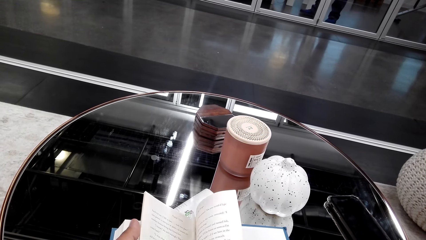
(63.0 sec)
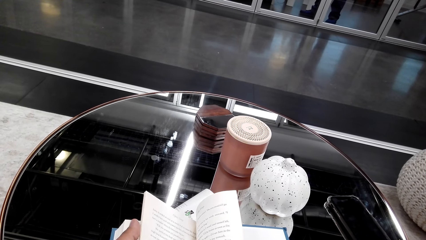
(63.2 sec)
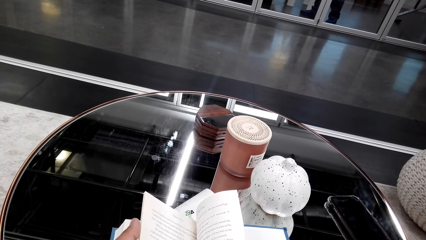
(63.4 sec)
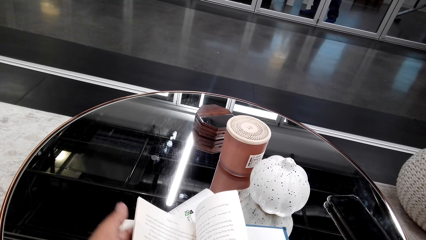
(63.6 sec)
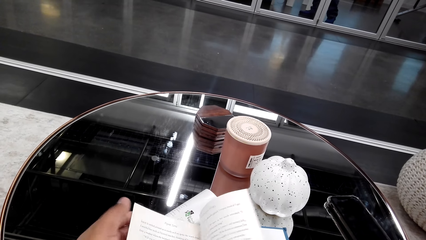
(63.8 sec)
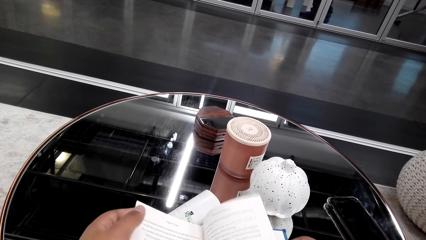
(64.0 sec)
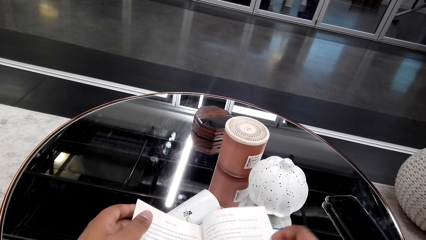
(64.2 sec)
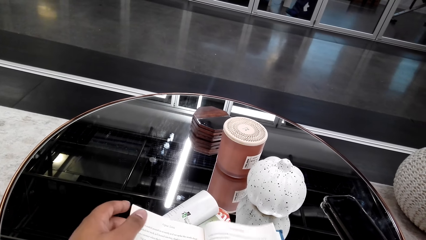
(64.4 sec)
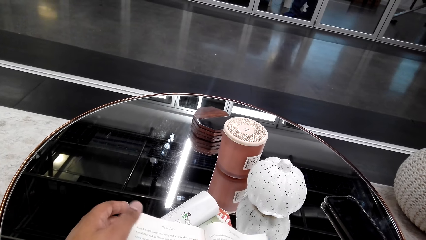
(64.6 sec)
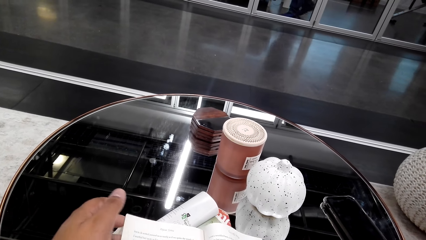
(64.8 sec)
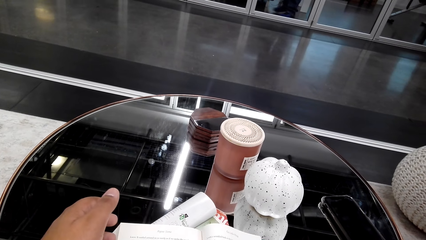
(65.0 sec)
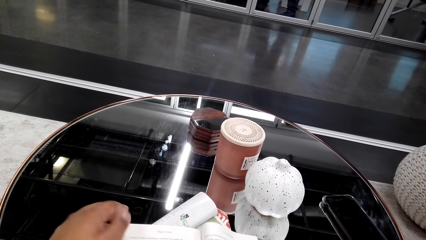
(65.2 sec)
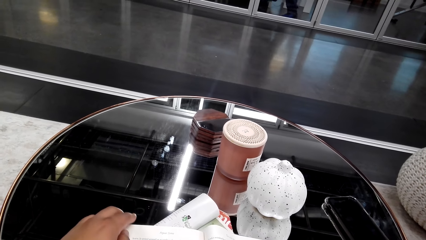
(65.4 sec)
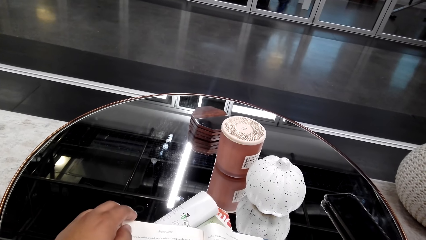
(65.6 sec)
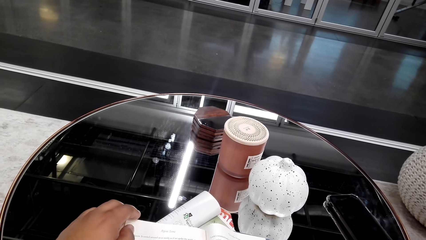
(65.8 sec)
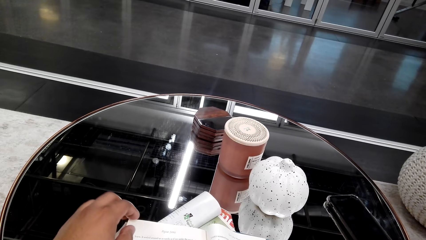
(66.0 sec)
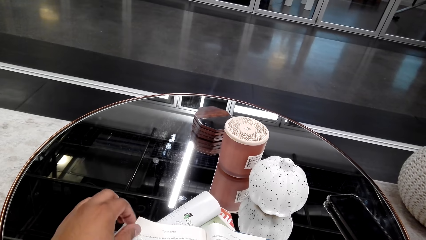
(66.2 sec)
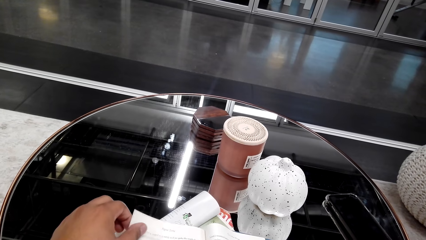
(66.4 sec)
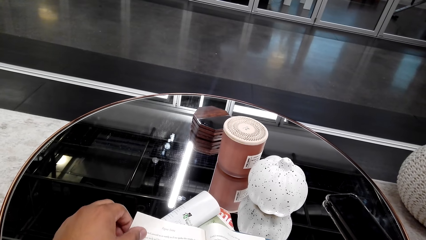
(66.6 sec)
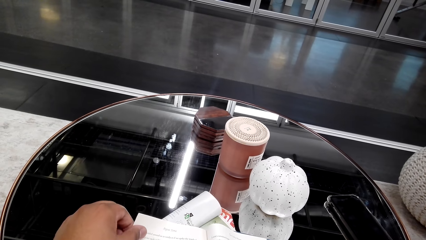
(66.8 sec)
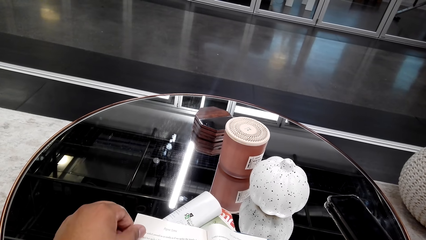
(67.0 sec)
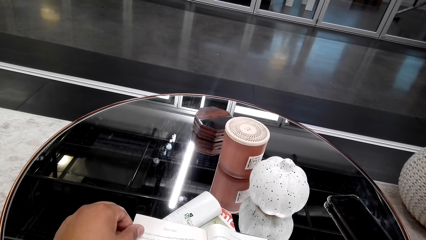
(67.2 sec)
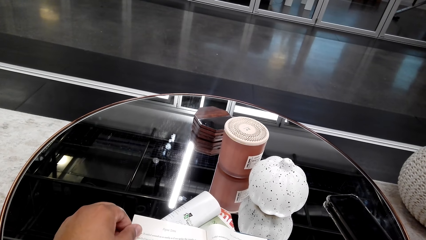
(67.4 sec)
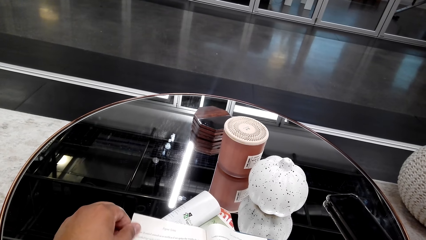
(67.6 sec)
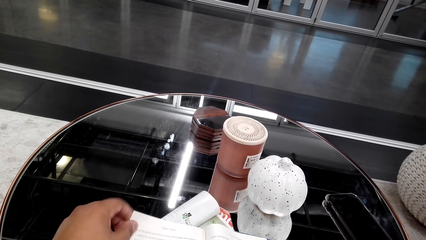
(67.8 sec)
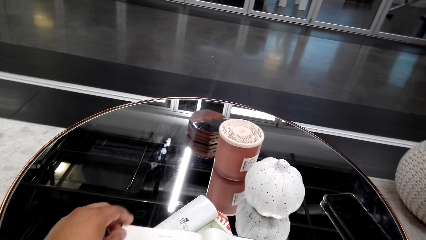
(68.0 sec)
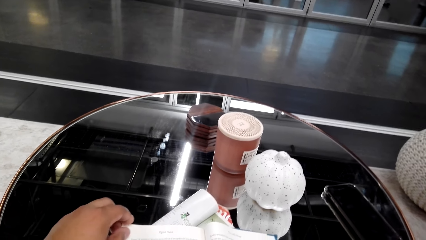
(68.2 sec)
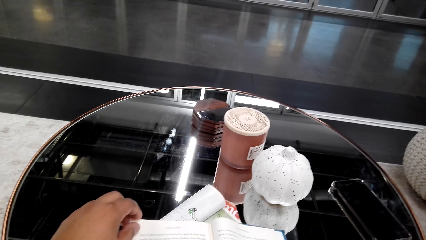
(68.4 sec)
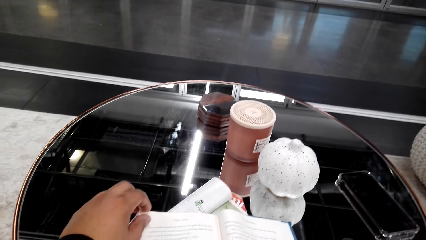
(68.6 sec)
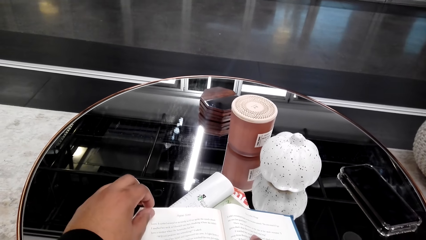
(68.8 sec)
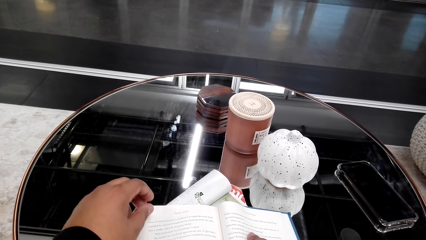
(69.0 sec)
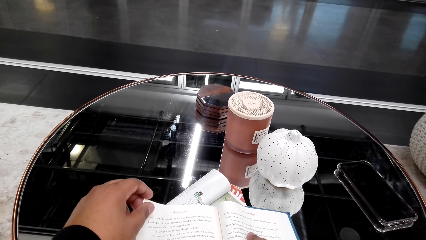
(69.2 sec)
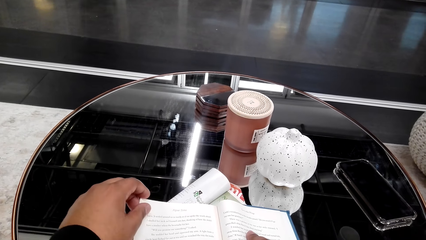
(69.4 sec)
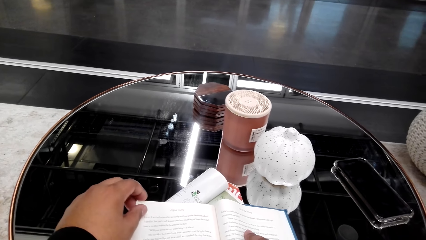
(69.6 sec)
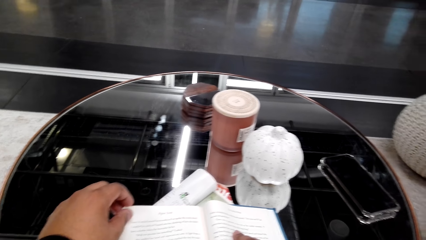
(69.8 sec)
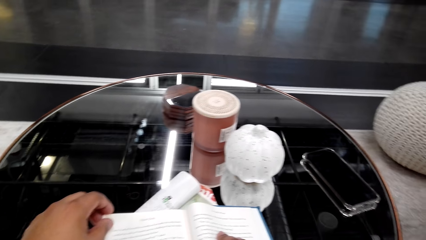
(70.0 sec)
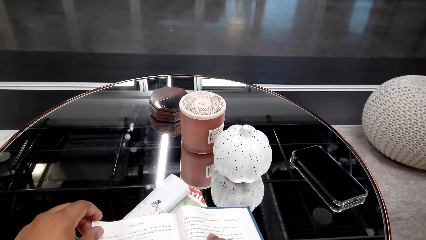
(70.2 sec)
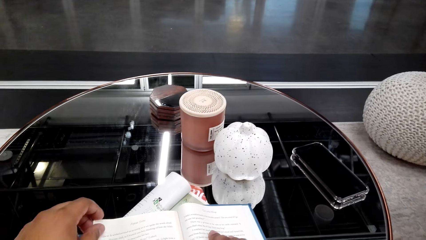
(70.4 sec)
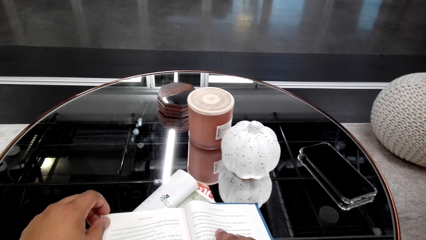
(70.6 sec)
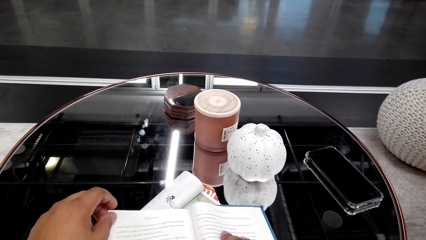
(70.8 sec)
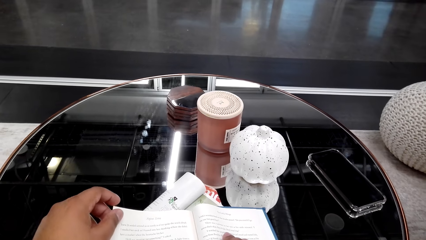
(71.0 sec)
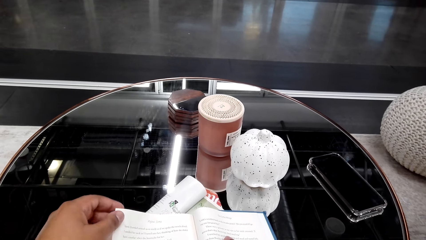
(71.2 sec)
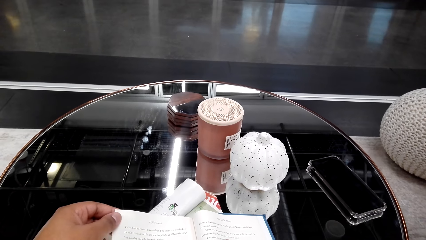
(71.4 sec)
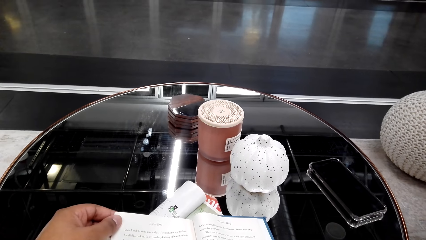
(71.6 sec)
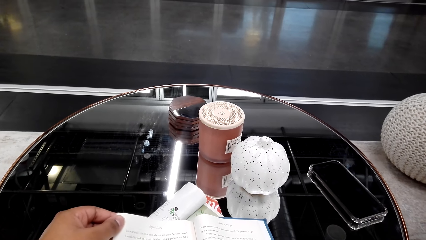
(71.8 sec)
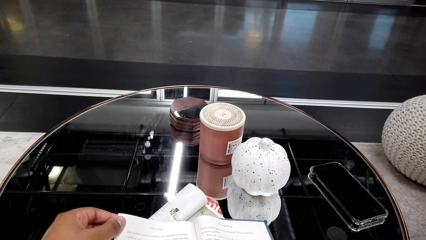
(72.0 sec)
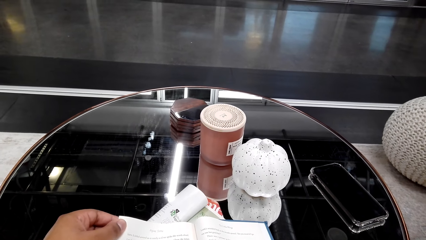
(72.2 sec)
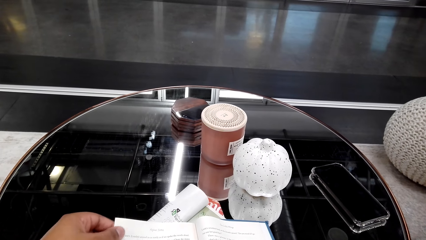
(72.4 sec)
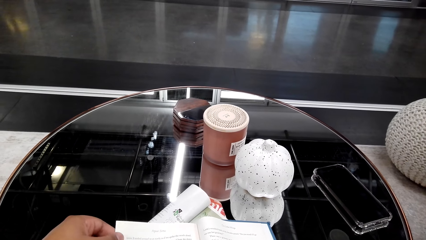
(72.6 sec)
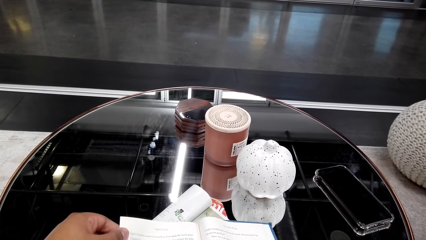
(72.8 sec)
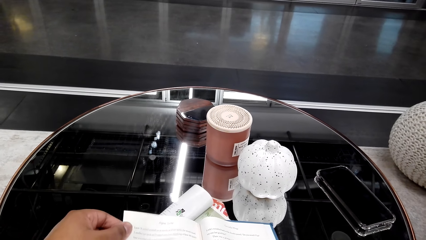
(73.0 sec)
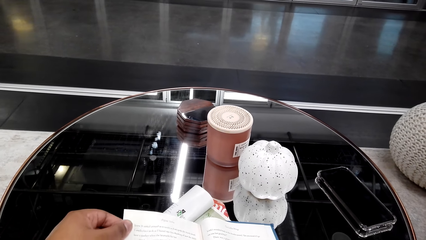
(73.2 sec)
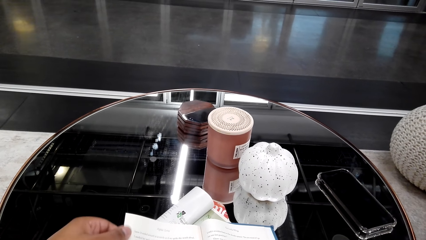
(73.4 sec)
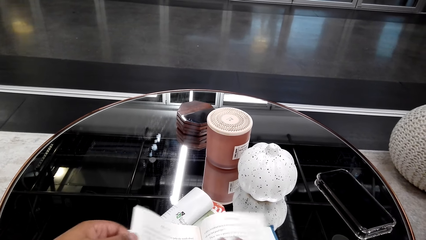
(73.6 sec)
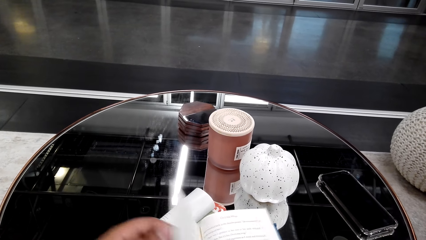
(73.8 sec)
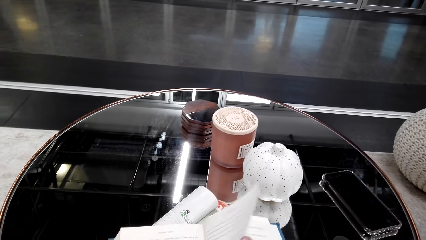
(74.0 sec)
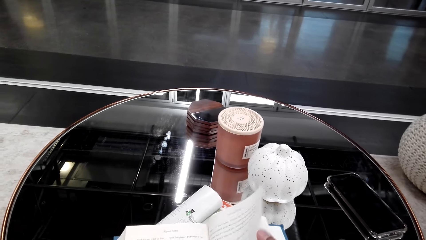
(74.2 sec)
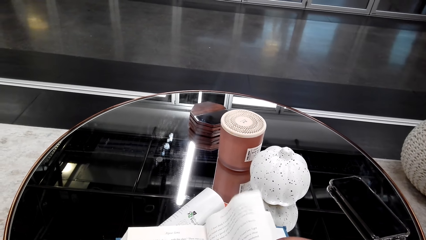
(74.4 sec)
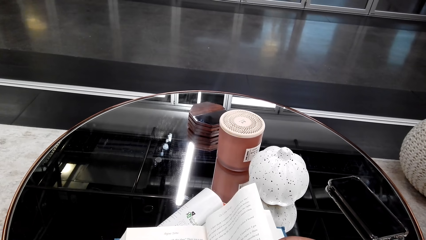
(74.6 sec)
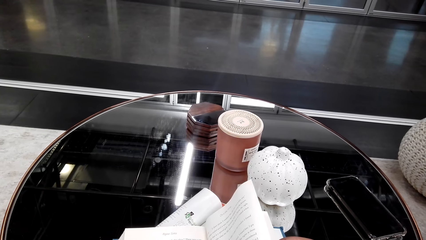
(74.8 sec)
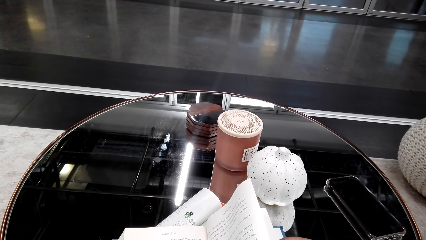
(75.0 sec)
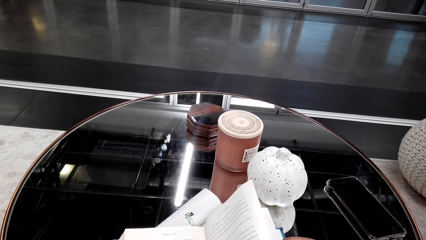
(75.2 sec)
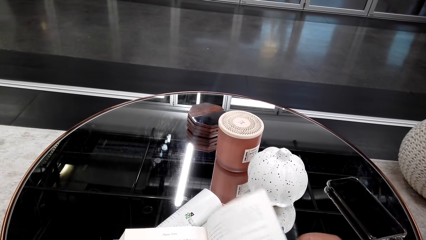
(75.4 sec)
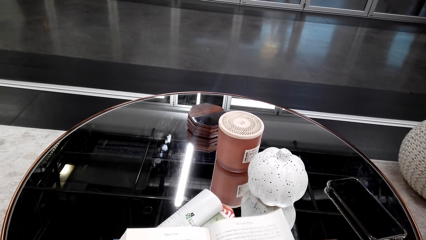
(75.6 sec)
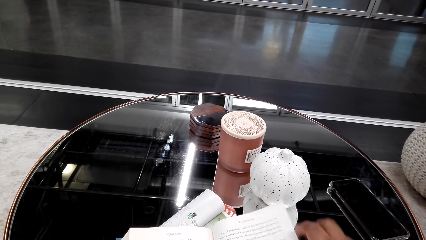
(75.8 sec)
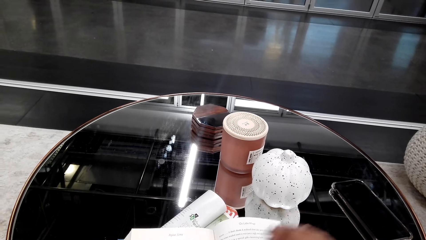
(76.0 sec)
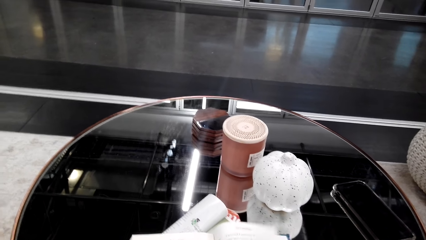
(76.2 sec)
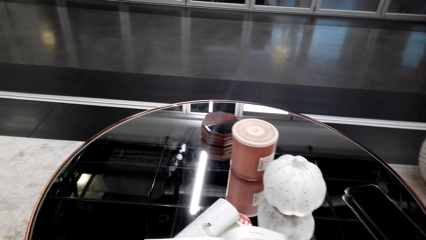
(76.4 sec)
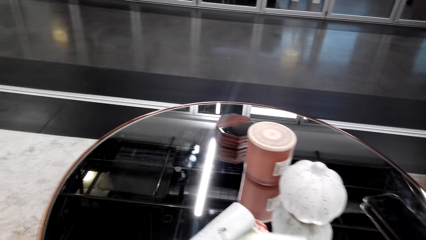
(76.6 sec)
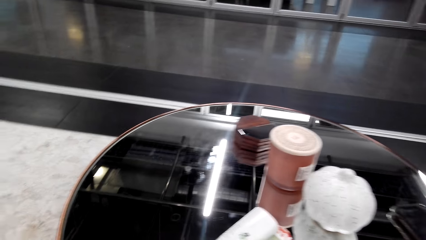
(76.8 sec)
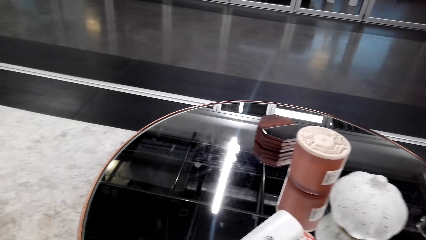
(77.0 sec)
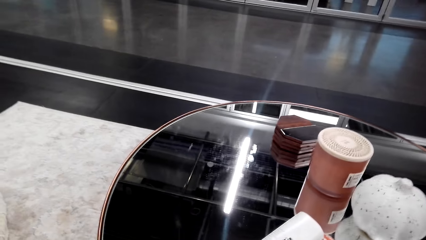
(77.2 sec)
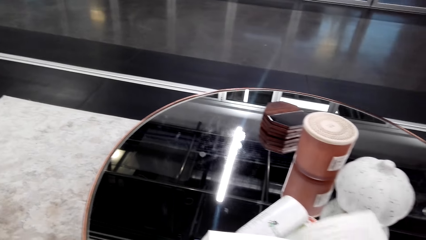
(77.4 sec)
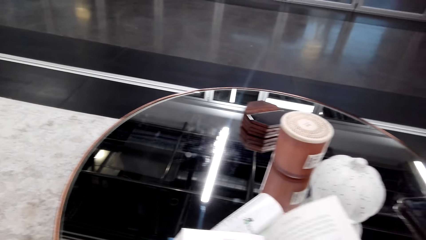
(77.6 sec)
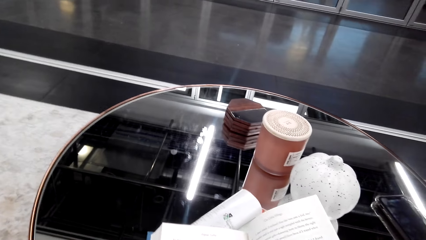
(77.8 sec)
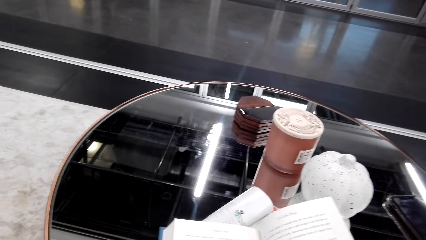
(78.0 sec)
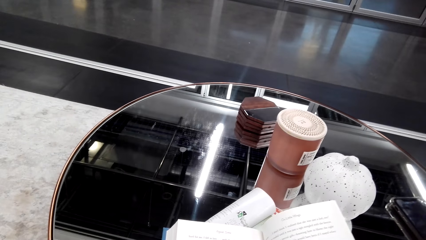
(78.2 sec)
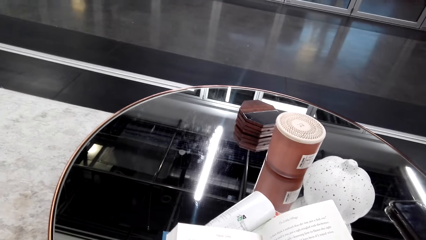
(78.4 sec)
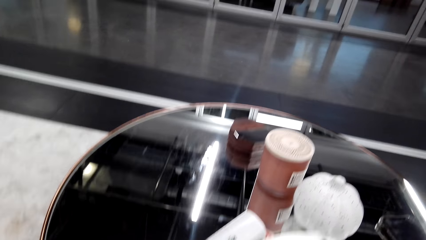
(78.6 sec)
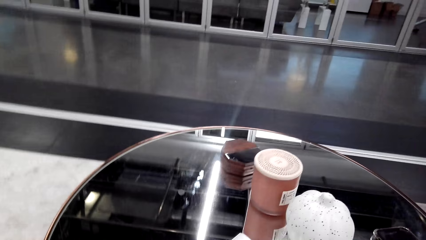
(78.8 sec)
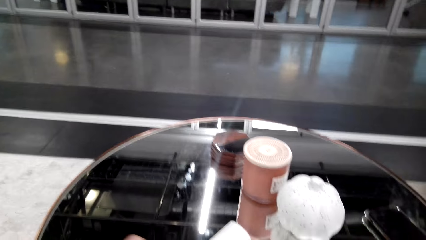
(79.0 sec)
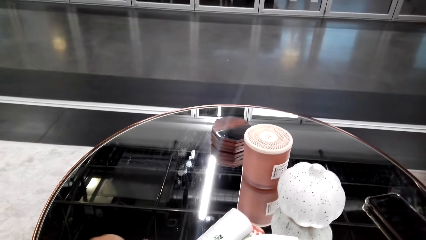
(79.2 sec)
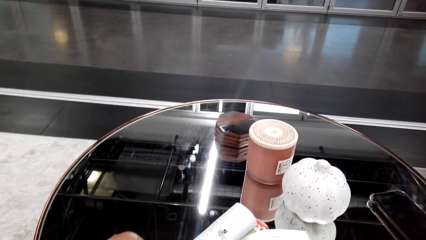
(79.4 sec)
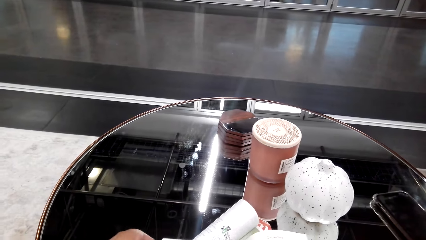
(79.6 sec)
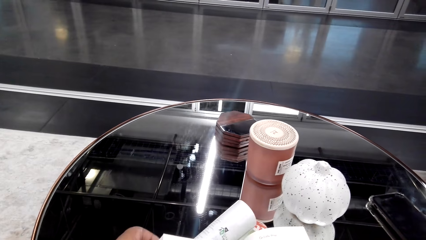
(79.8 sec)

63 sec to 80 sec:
The camera wearer reads the book. They read the book. They flip pages. They read the book.
